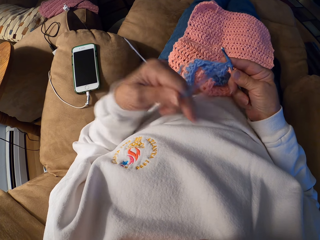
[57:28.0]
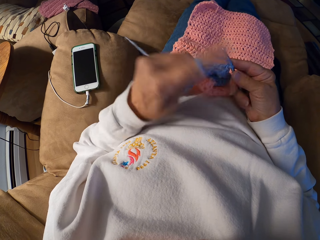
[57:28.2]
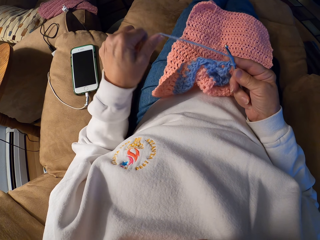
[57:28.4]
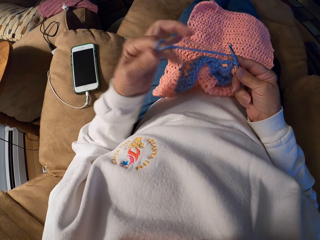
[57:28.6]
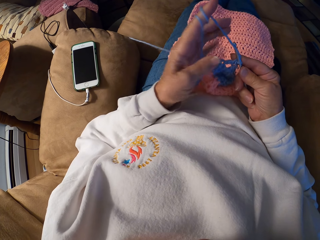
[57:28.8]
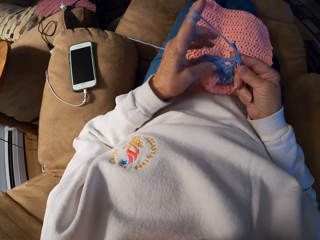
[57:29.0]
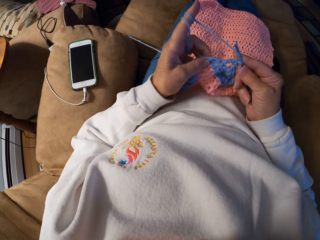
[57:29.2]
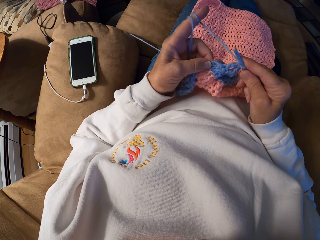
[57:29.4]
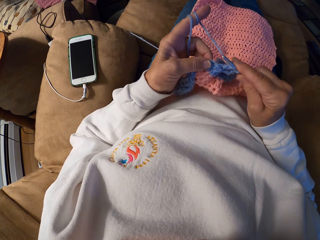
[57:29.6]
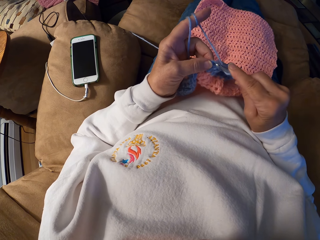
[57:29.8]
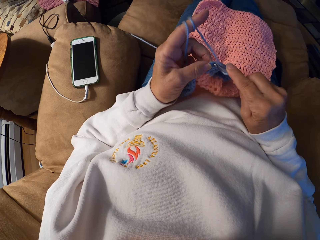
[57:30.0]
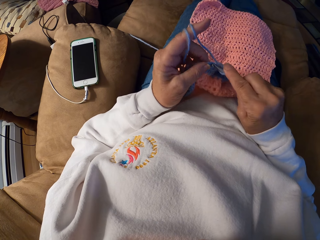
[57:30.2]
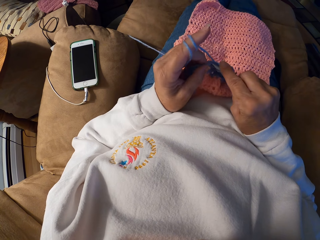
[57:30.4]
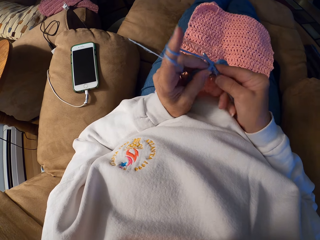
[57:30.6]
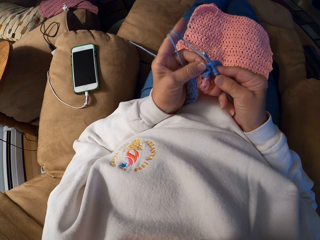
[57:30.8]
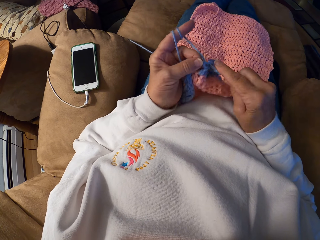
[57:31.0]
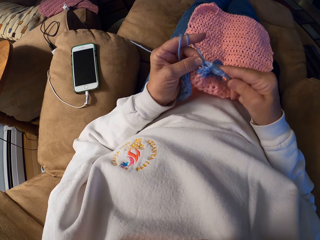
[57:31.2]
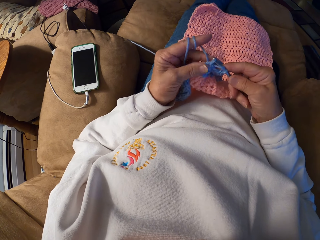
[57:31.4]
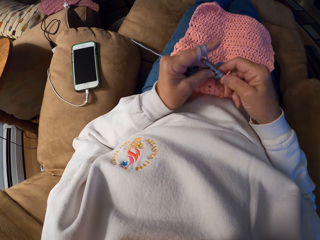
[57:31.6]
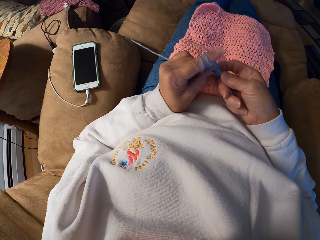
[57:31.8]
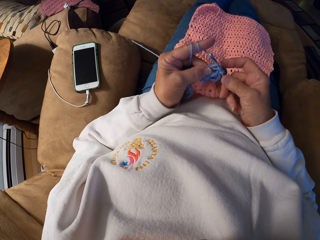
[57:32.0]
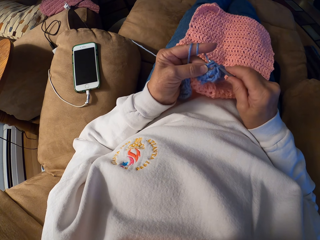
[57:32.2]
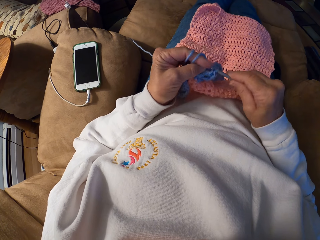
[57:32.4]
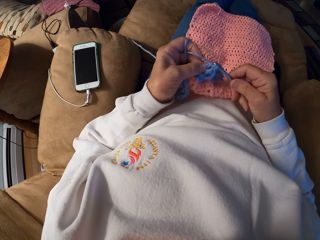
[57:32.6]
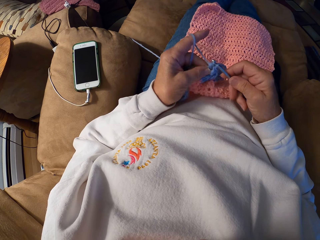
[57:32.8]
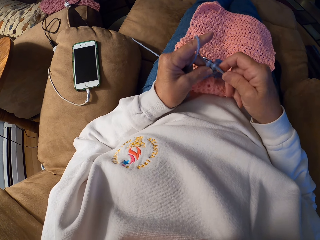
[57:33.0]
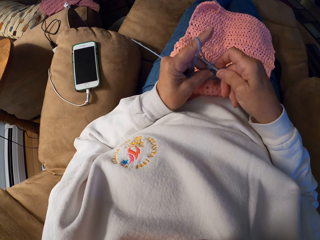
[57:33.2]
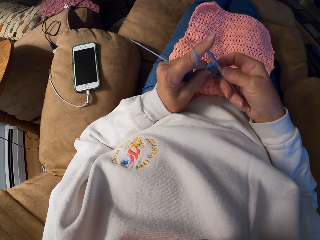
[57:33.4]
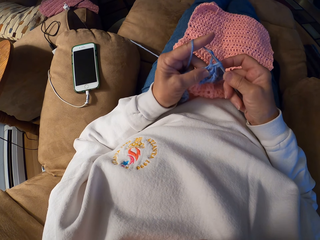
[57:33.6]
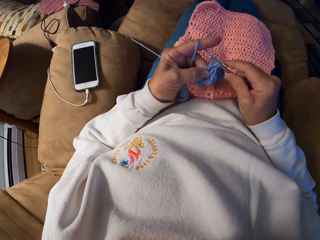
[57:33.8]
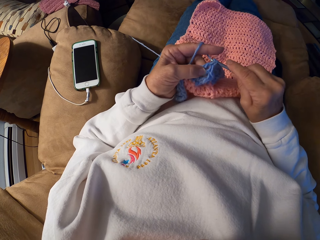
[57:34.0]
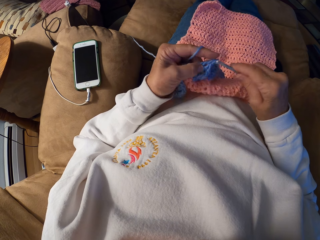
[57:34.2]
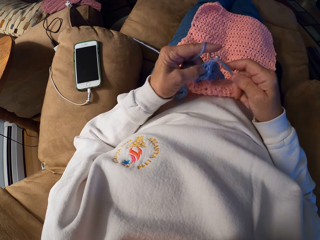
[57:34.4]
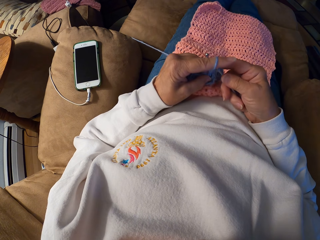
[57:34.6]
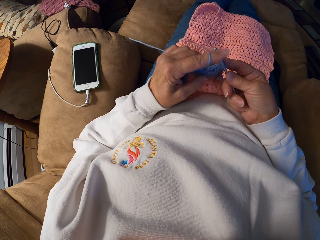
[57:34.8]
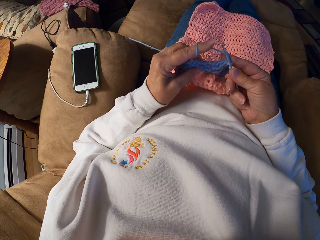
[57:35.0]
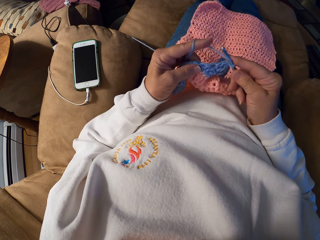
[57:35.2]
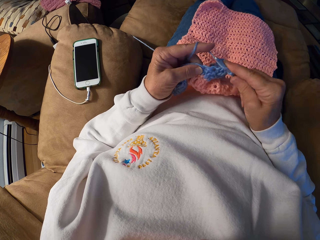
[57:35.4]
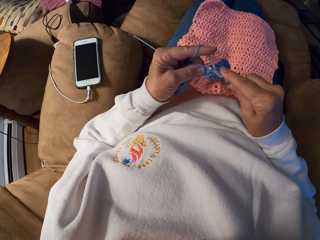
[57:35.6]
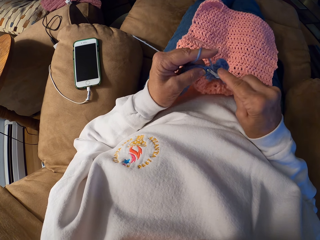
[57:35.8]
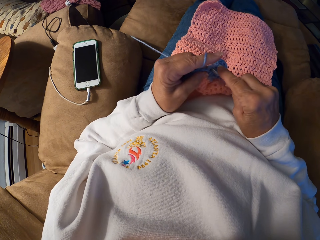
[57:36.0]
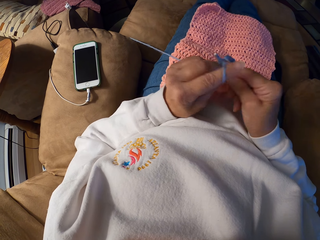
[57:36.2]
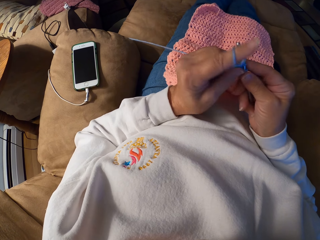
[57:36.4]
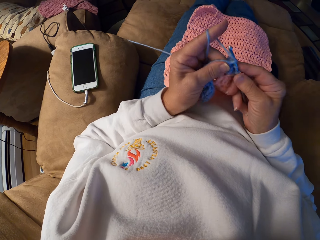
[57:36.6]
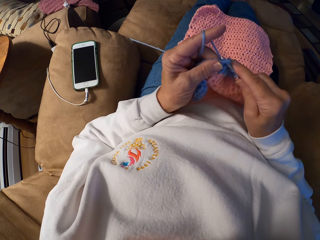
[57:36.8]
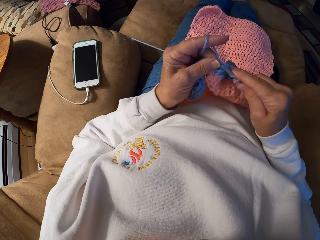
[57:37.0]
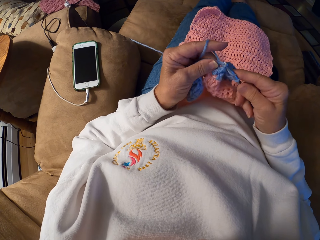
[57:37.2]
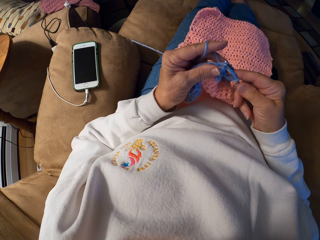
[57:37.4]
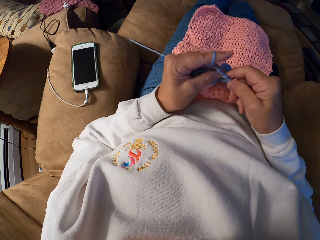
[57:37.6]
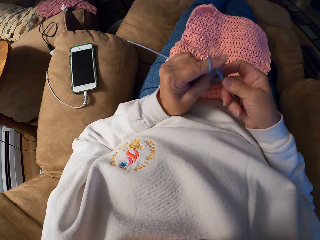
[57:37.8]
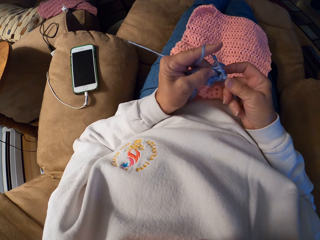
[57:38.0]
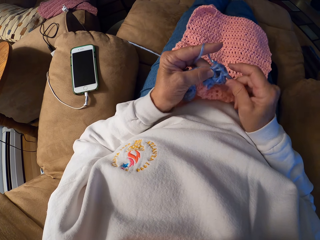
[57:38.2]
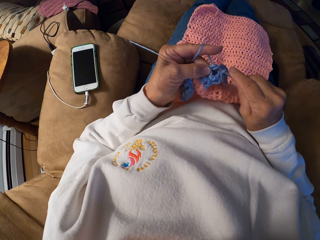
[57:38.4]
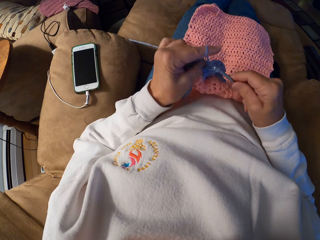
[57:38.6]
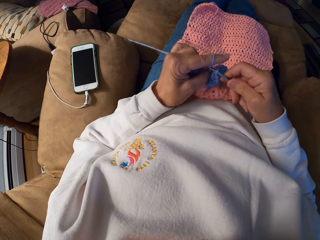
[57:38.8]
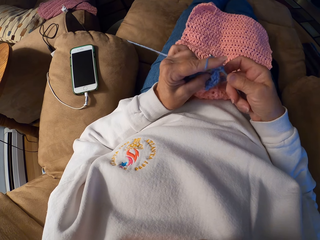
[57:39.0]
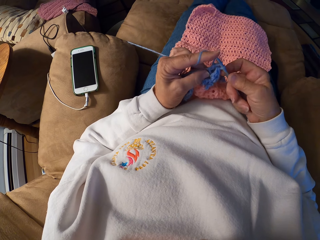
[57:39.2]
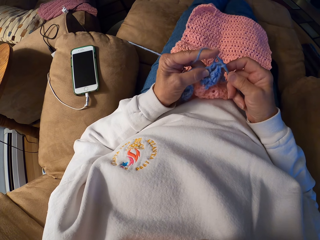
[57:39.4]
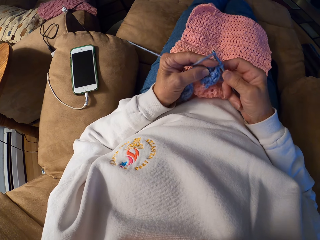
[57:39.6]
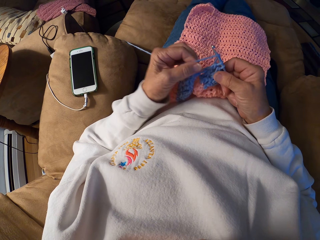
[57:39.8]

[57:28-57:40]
The camera wearer coils a knitting thread to a finger. They knit a piece of fabric with a knitting needle. They adjust a knitted fabric on a lap. They knit the piece of fabric with the knitting needle.

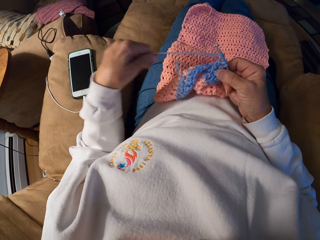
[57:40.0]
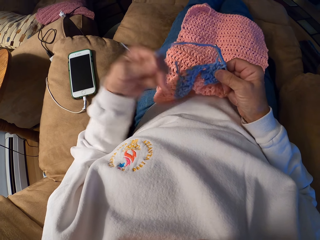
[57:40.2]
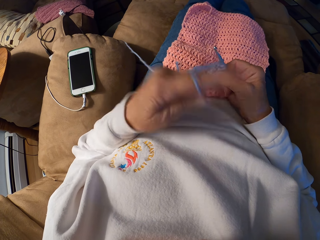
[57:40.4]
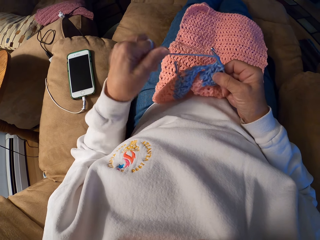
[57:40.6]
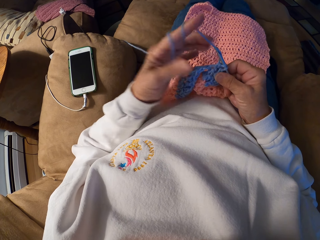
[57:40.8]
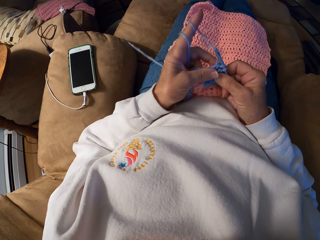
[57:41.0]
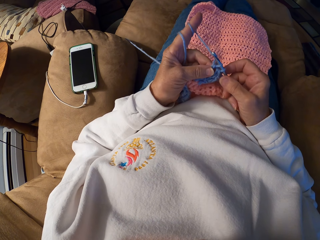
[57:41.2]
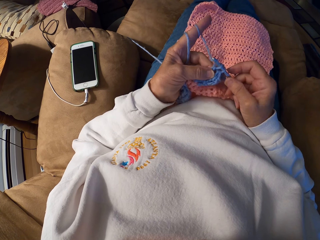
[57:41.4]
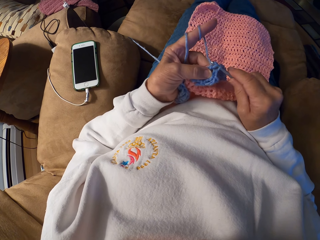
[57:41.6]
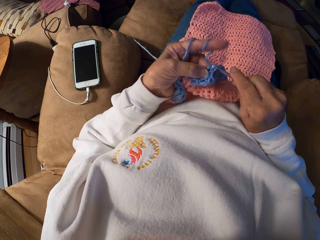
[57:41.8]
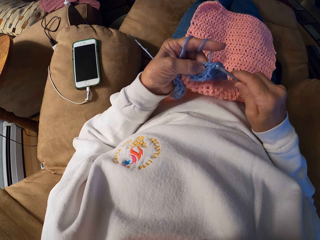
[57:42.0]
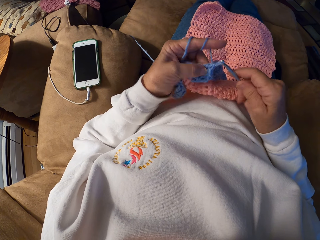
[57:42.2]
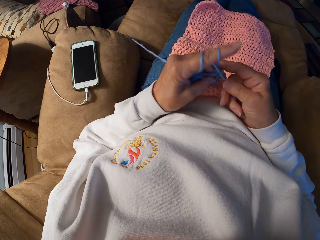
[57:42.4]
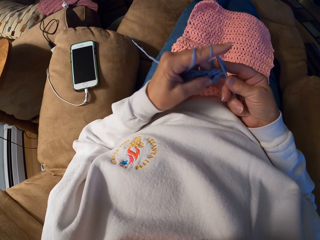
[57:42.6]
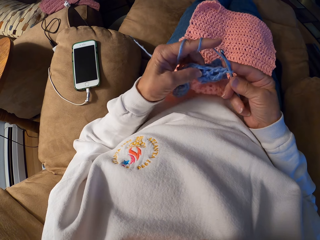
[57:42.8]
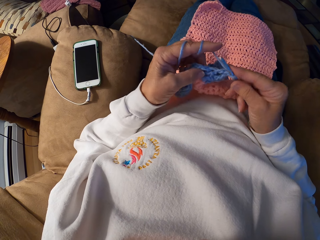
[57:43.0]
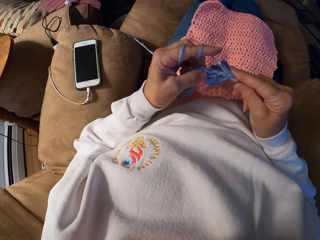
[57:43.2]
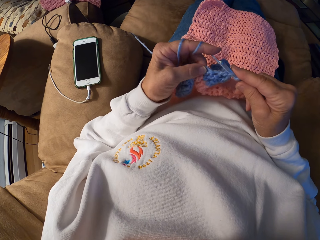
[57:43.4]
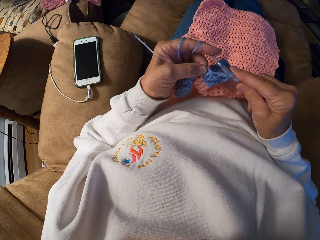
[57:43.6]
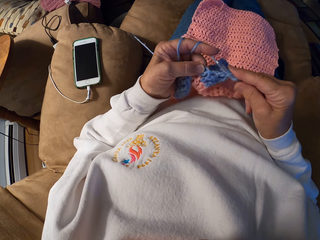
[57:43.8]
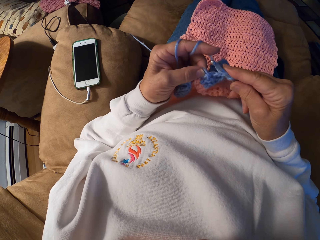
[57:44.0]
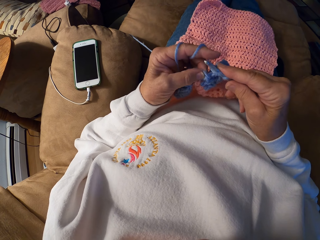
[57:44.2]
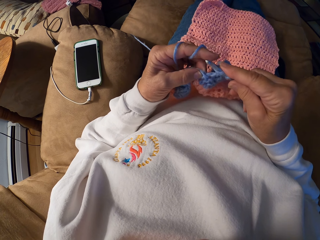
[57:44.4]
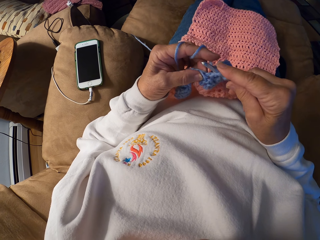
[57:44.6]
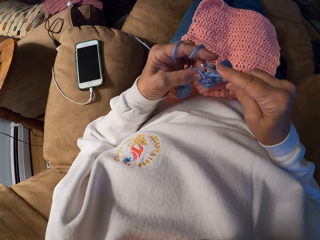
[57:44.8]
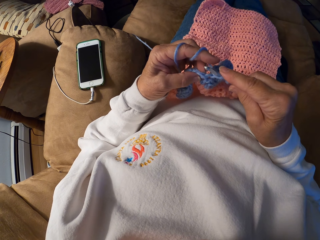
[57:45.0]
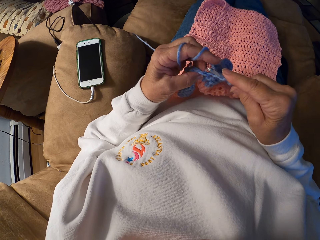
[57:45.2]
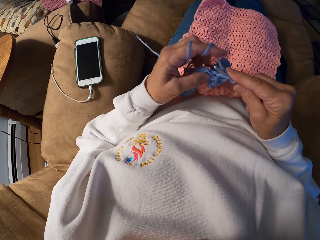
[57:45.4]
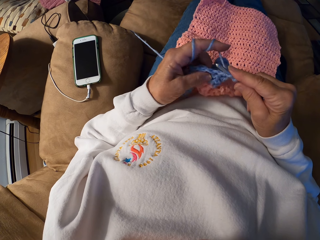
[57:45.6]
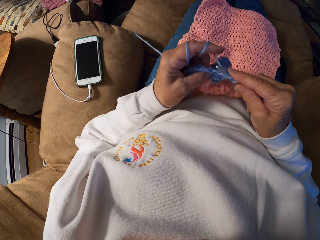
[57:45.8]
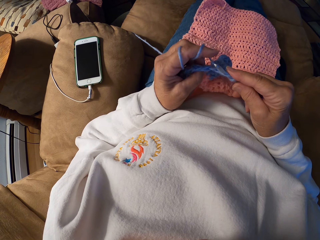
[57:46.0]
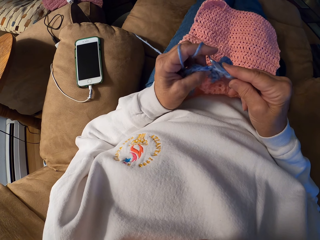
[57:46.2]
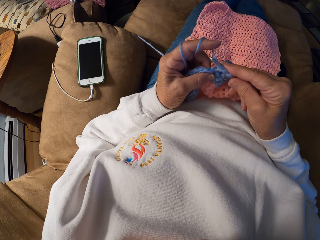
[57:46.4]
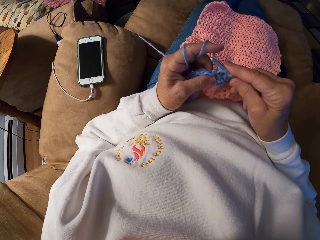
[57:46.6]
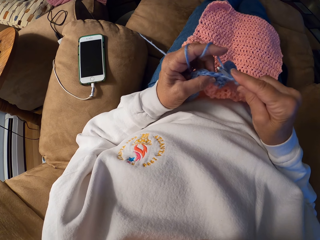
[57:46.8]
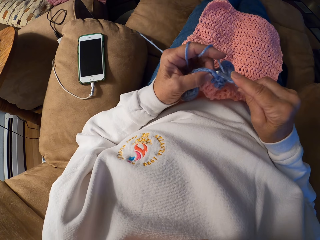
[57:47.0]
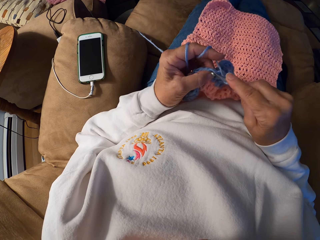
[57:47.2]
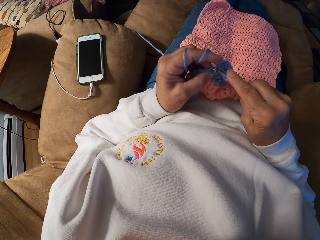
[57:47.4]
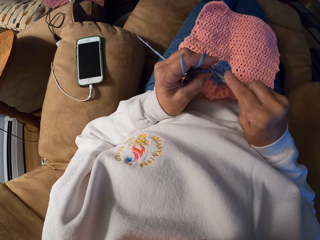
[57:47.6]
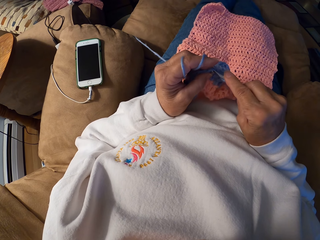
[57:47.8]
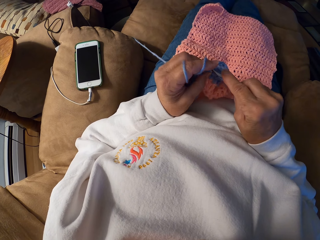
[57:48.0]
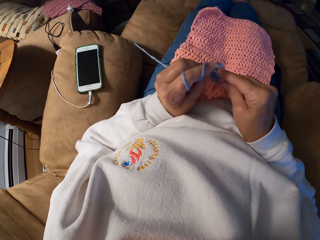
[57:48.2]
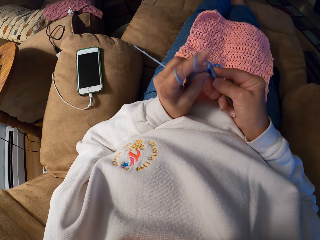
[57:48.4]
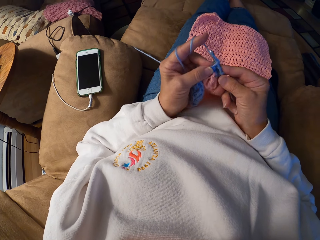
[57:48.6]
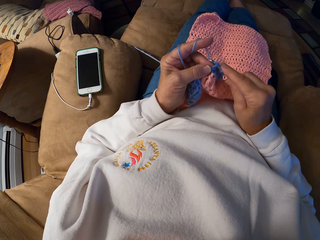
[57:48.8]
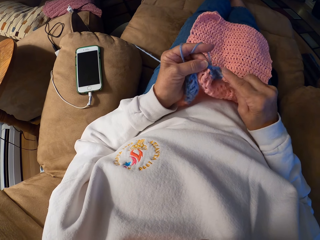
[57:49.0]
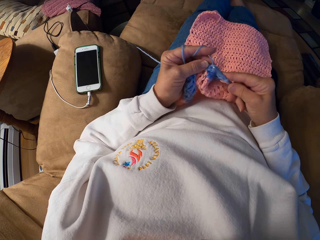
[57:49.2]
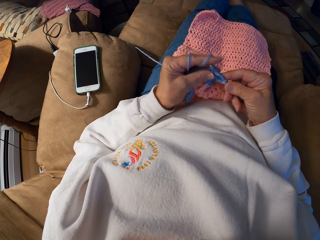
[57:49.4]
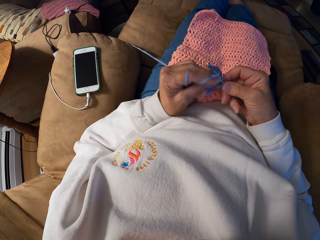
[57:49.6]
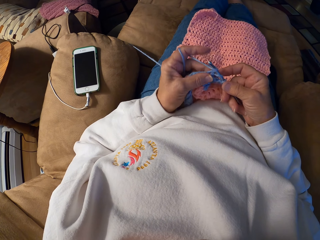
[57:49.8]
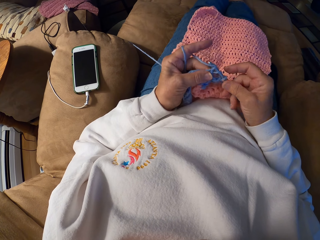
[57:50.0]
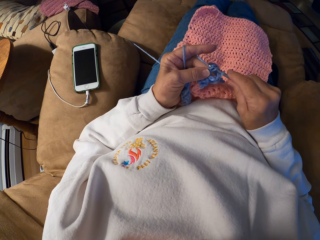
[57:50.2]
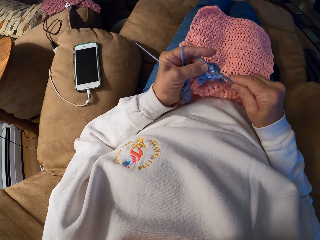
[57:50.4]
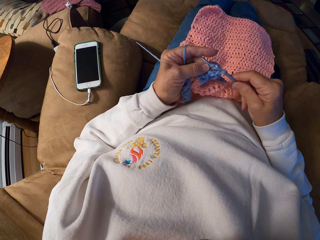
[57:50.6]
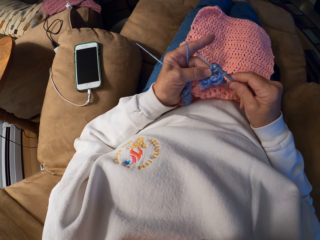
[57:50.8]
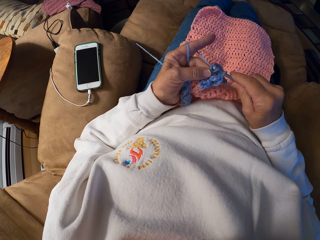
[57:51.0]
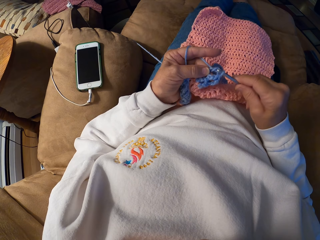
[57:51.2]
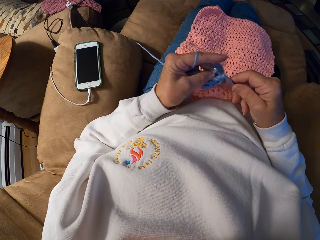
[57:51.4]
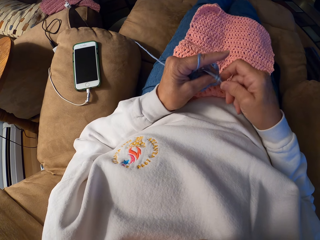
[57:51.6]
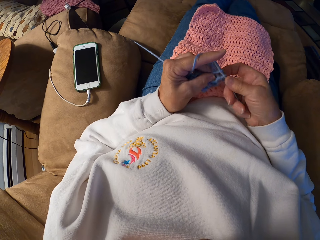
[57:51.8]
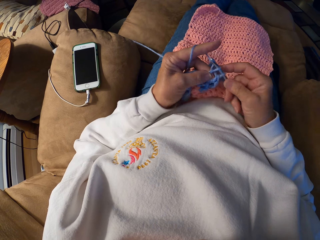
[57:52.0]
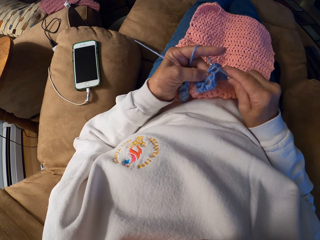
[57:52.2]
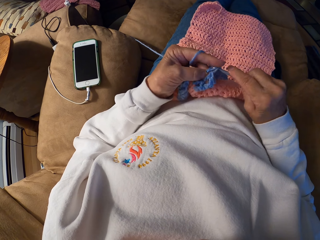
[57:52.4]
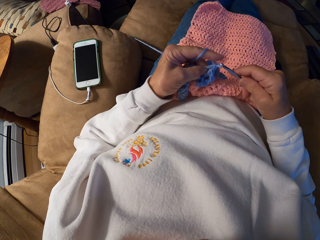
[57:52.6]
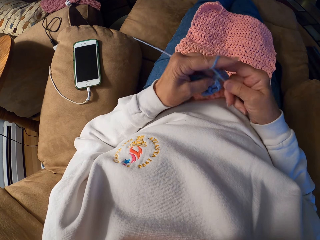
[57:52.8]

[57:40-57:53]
The camera wearer coils a knitting thread to a finger. They knit a piece of fabric with a knitting needle.
